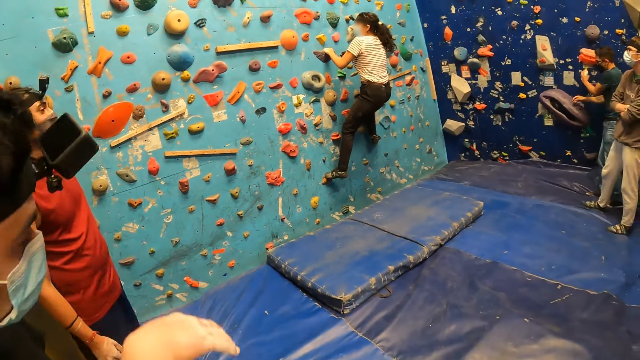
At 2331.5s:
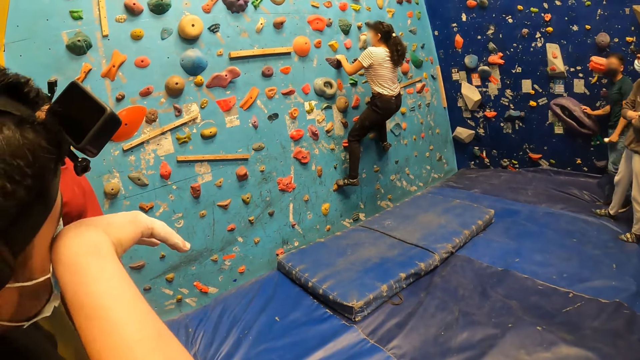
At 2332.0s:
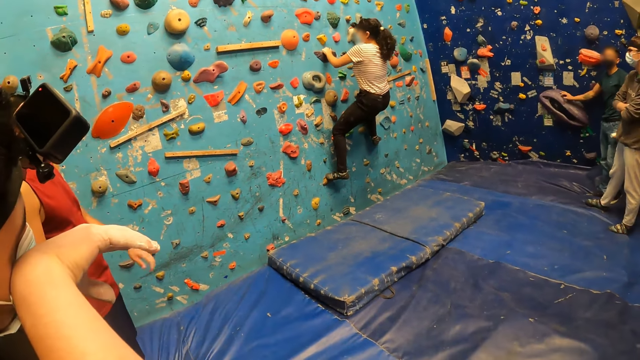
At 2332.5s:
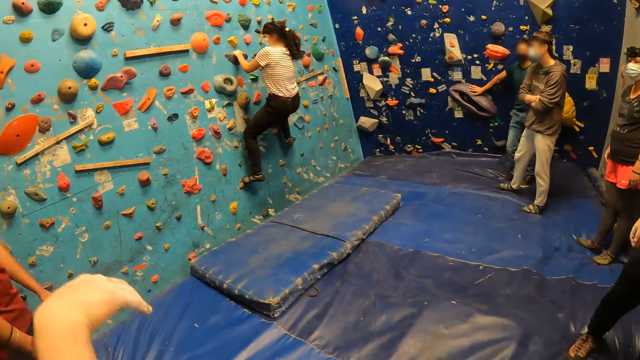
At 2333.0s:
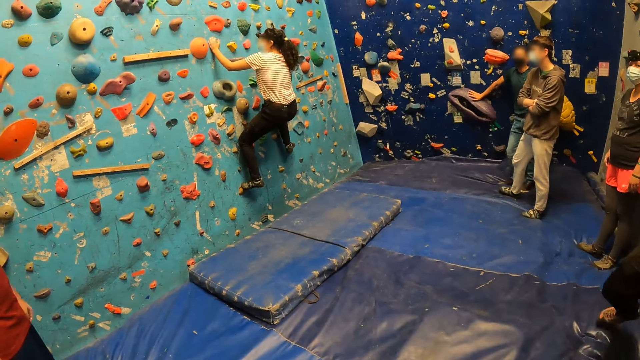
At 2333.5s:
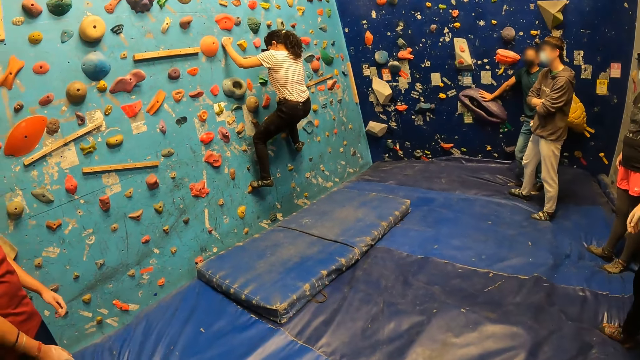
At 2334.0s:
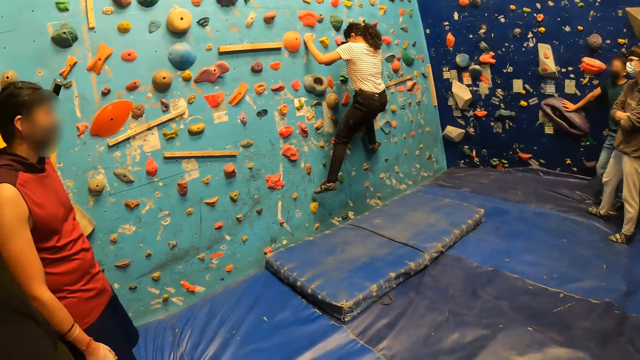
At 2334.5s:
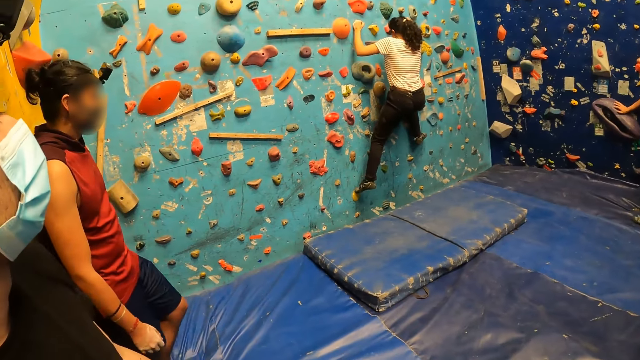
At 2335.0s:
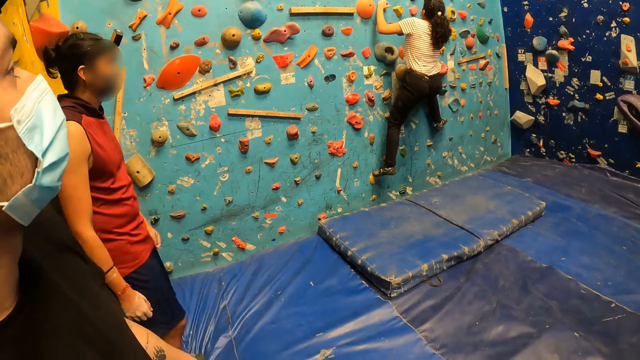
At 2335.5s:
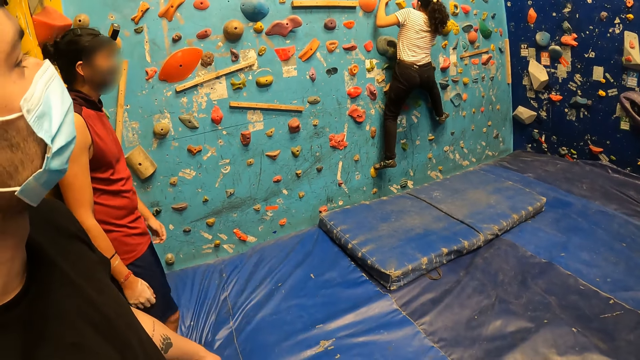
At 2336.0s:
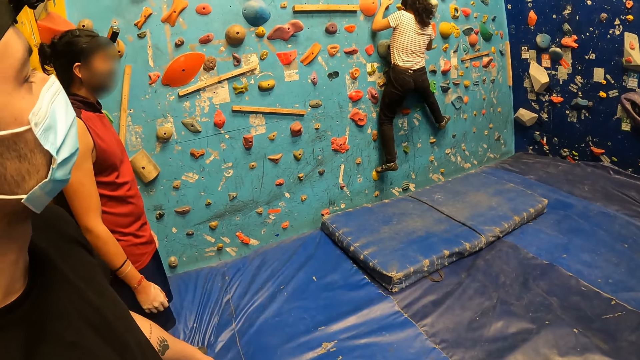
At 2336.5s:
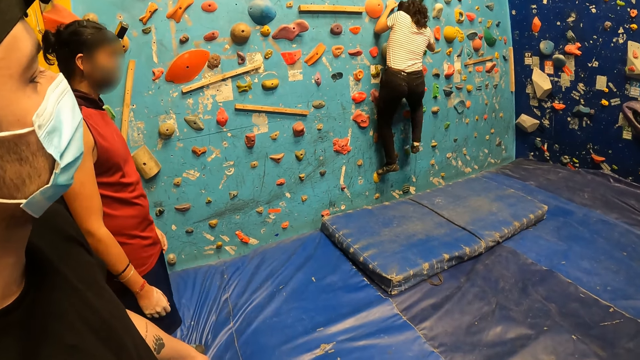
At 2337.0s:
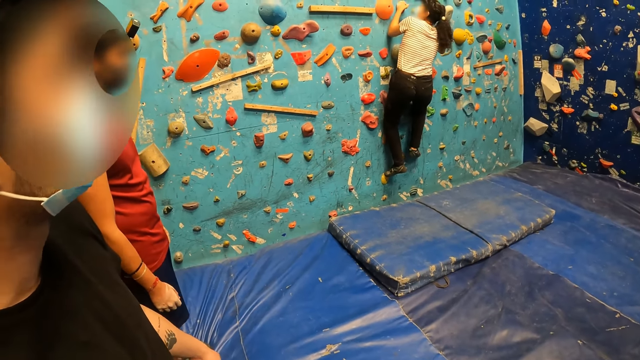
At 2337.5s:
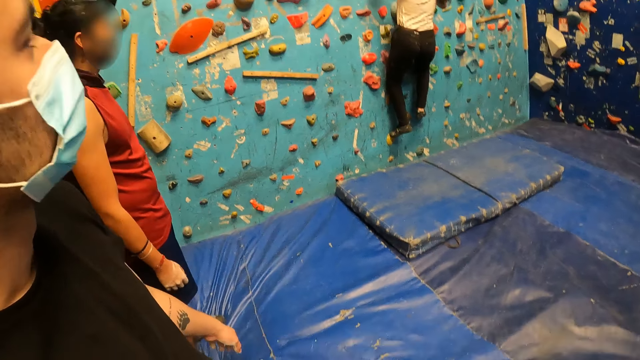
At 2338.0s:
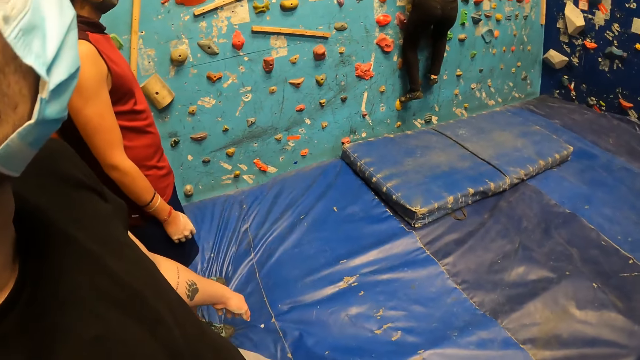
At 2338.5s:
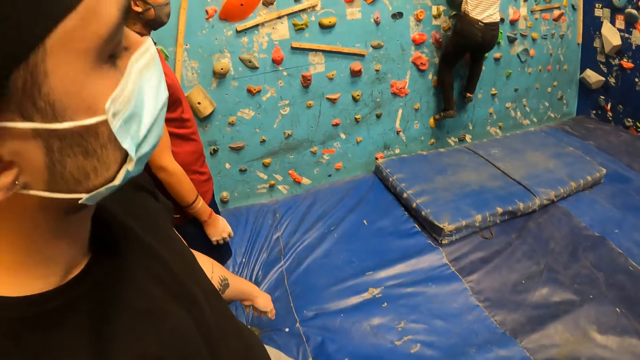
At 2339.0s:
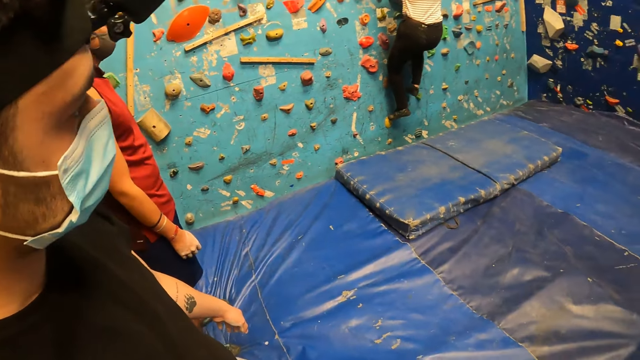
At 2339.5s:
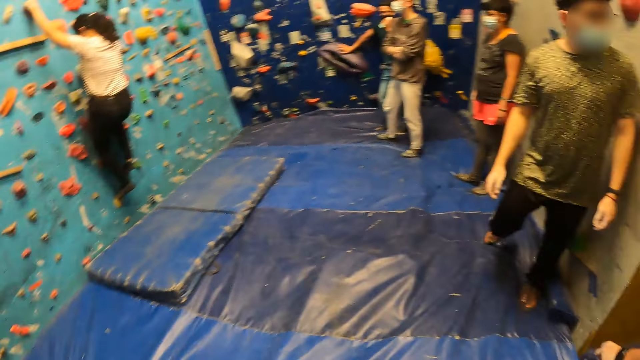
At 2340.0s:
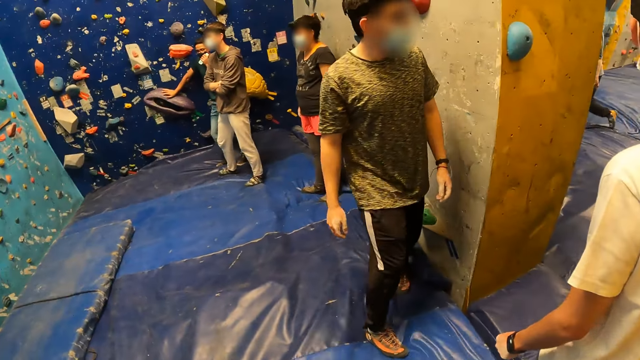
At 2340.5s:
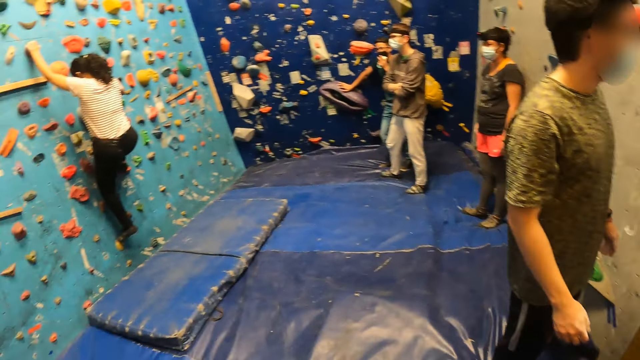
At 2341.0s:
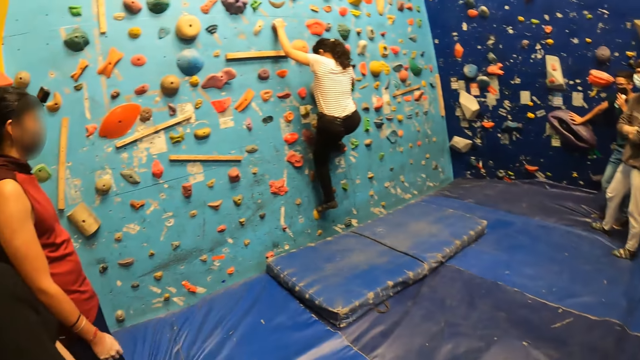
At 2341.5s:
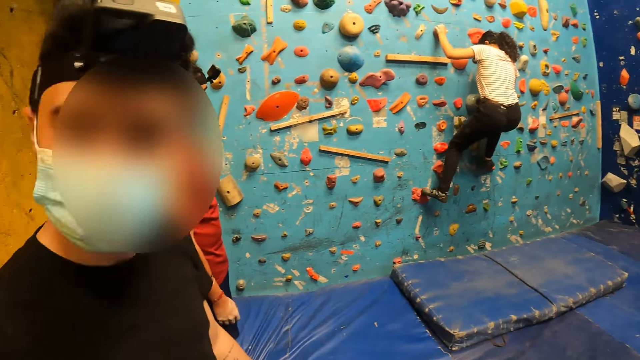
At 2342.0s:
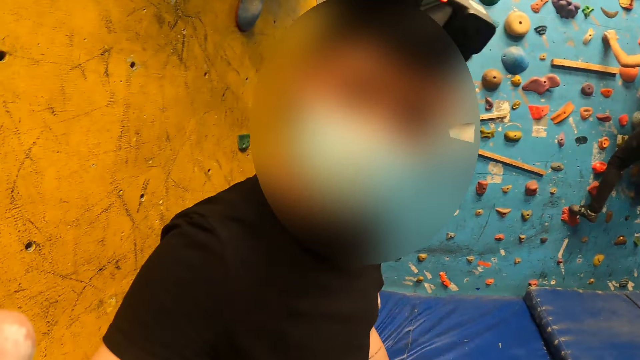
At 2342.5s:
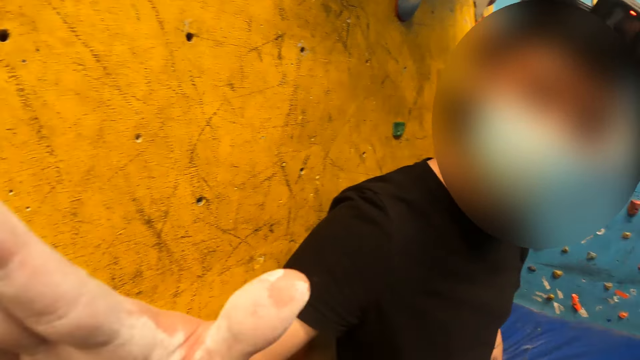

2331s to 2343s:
A man touches his eyes with the back of his right hand.

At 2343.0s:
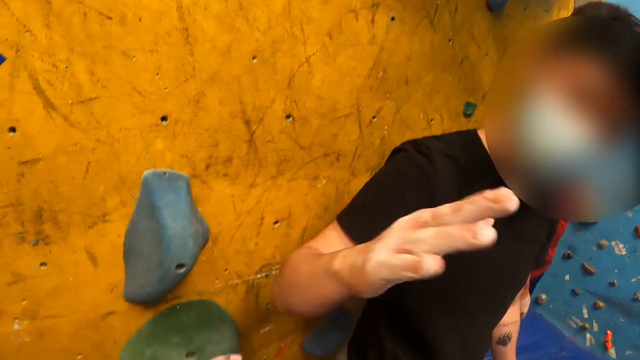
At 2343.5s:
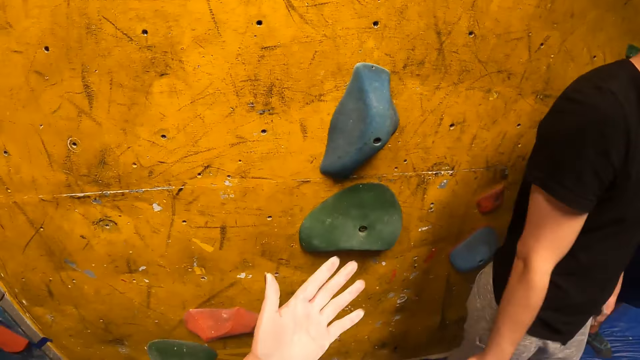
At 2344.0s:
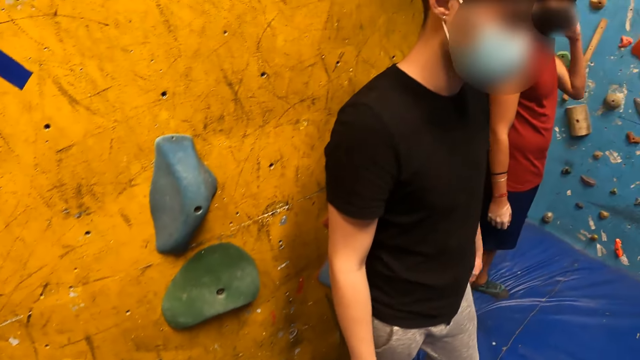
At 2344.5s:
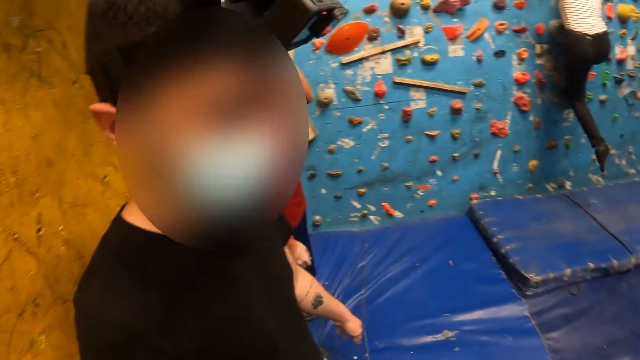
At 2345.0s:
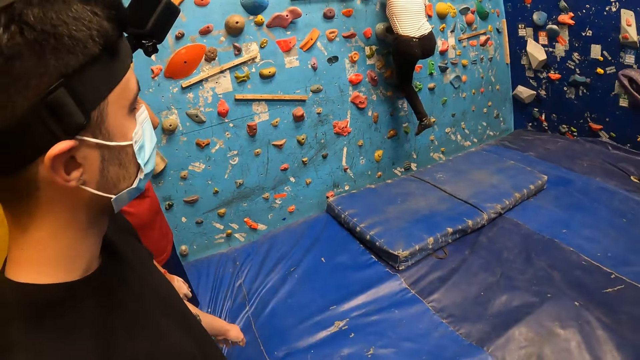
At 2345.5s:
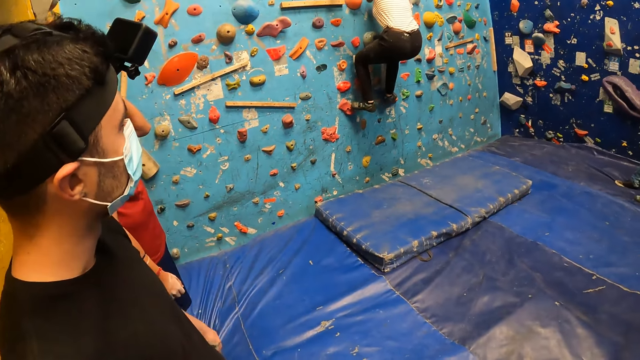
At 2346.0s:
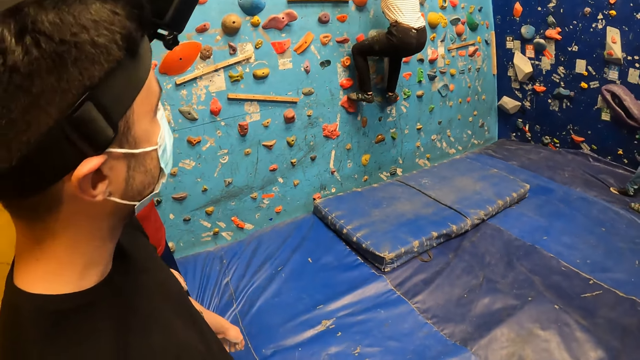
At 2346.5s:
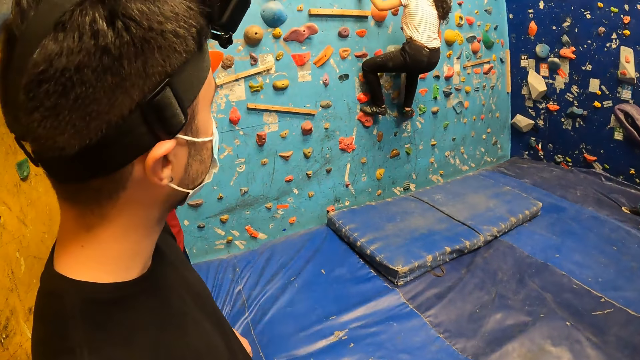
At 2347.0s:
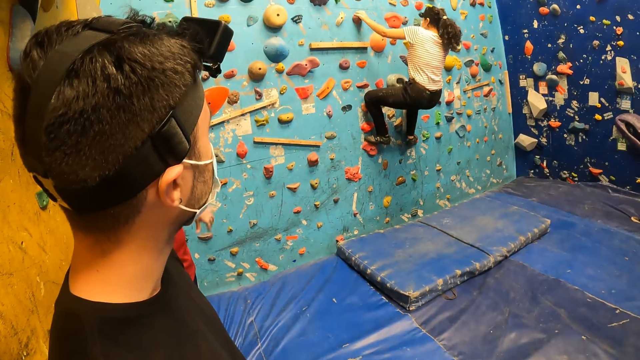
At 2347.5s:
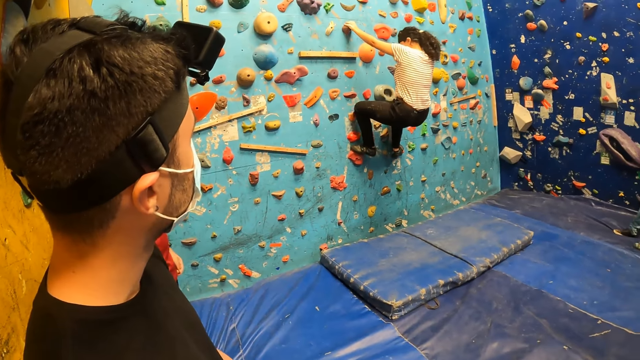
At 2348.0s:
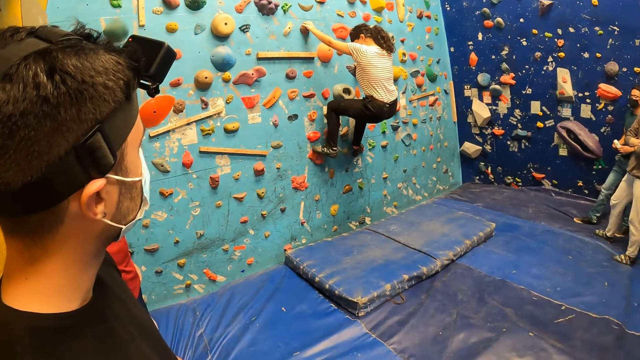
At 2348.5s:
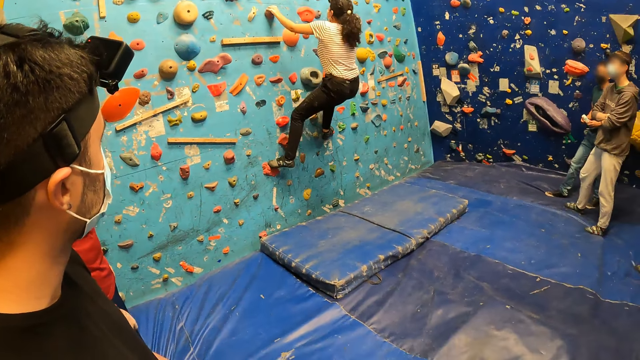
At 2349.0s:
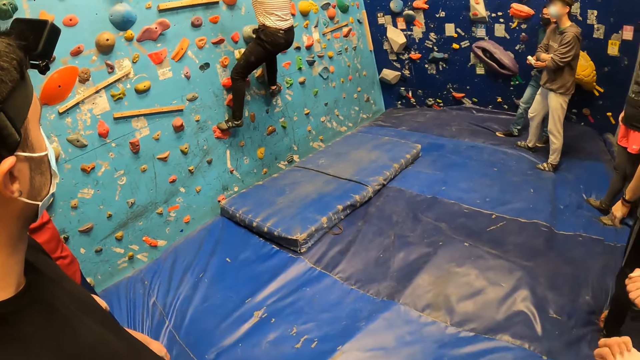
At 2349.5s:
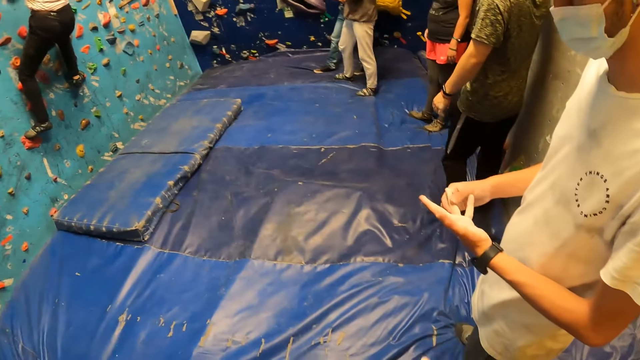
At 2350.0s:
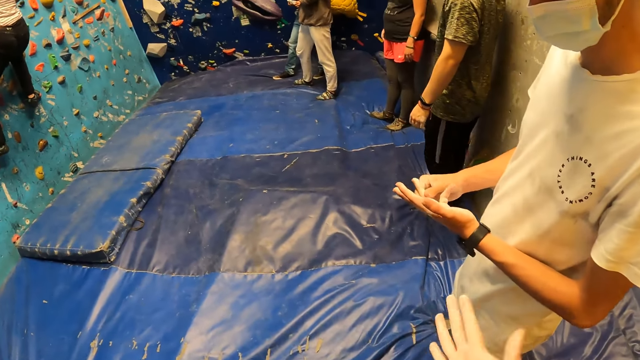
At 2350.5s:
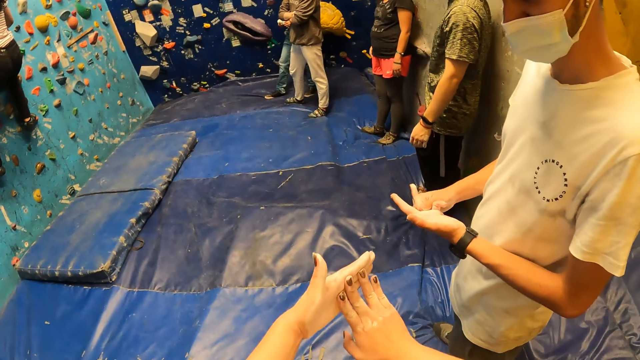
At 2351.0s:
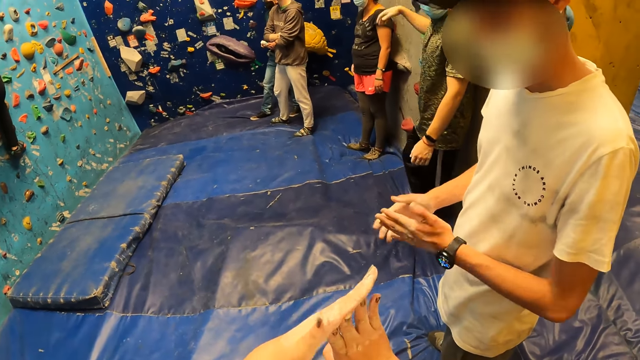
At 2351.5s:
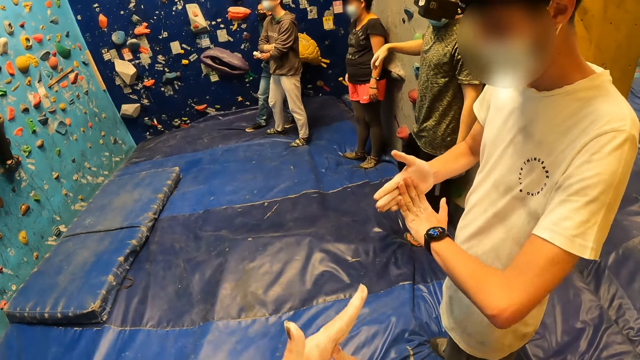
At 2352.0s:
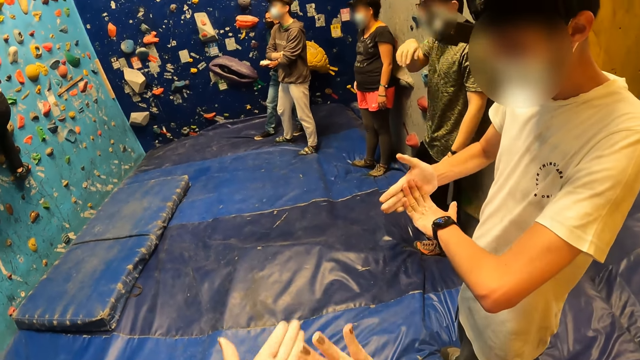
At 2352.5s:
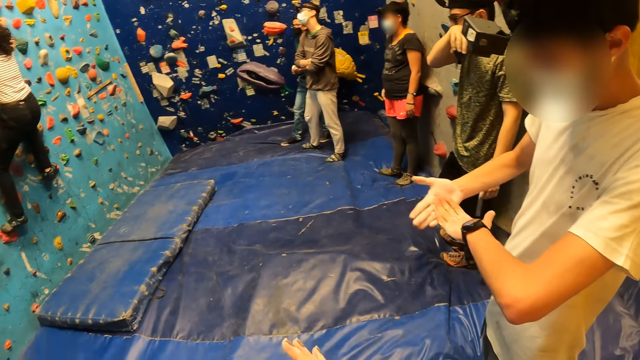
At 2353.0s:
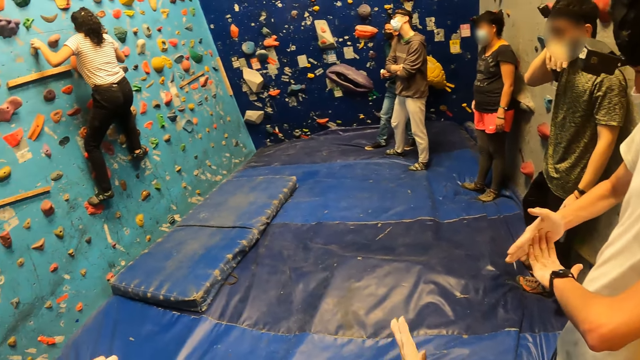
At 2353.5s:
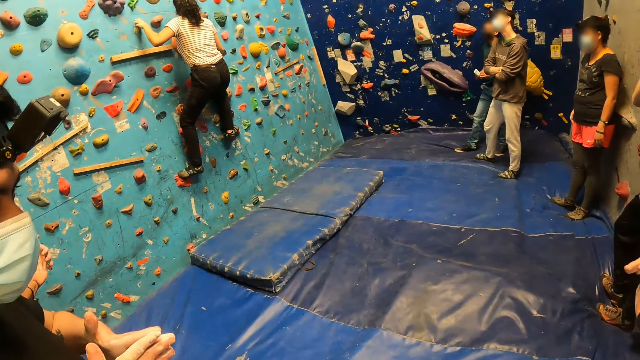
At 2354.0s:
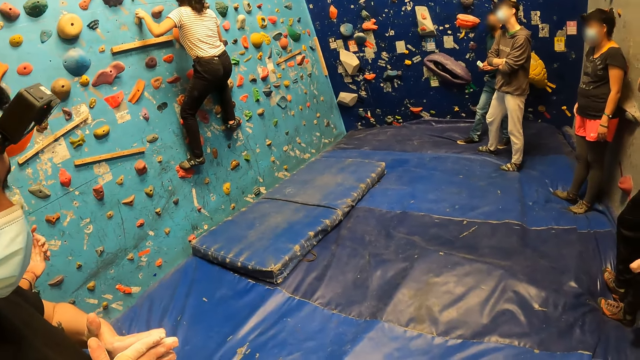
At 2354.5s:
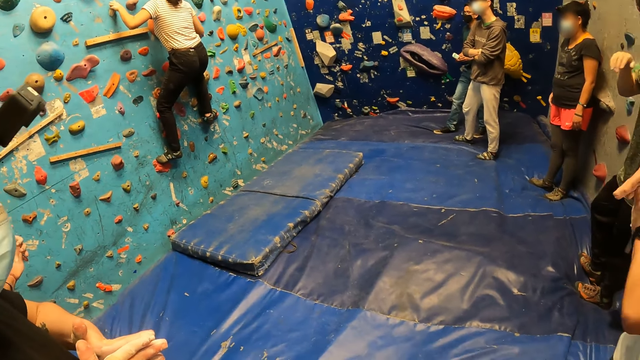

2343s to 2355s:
The man massages both hands. The camera wearer massages both hands.
